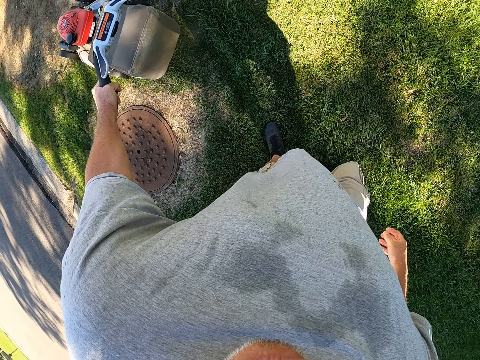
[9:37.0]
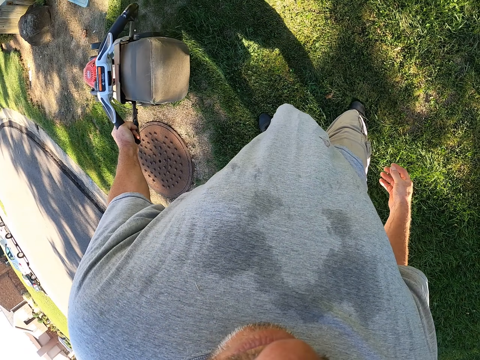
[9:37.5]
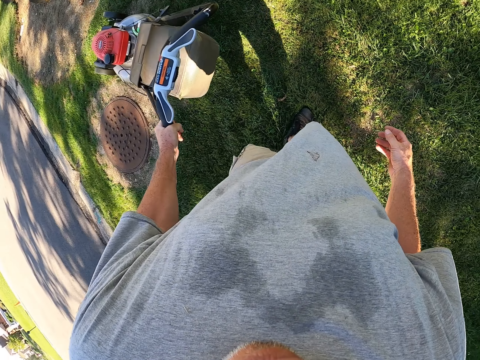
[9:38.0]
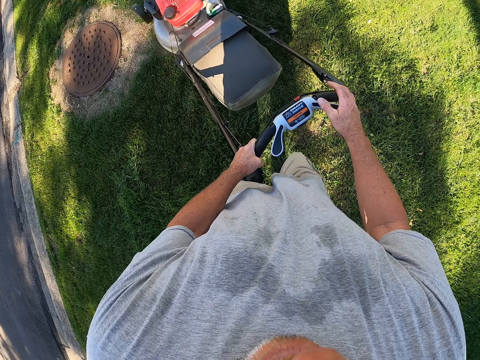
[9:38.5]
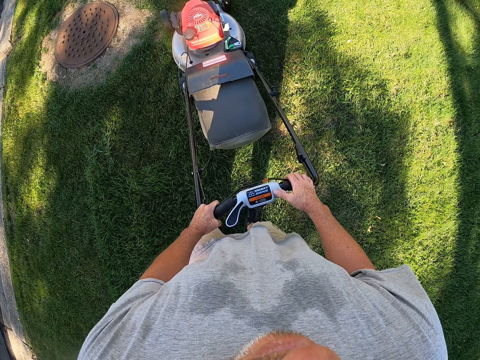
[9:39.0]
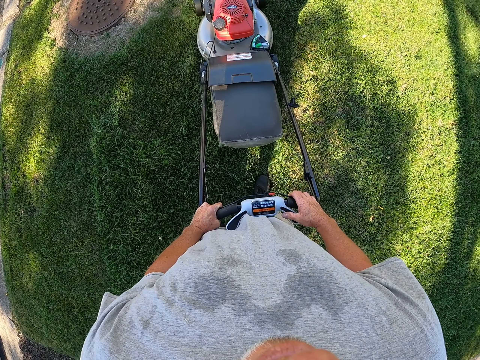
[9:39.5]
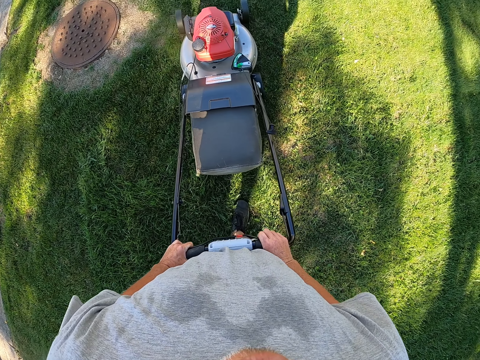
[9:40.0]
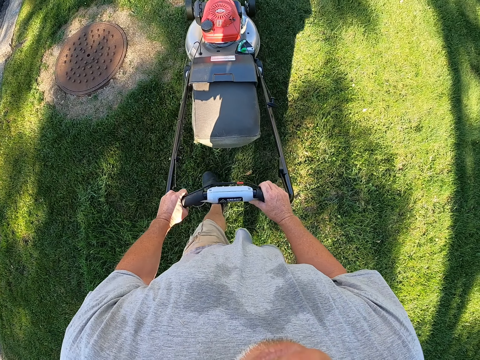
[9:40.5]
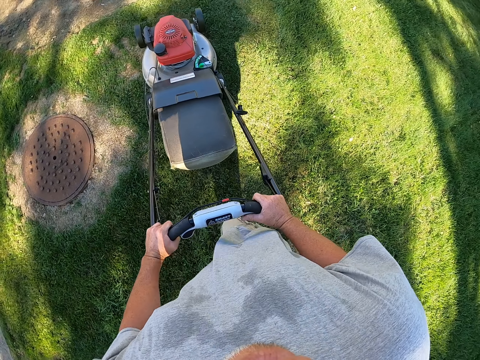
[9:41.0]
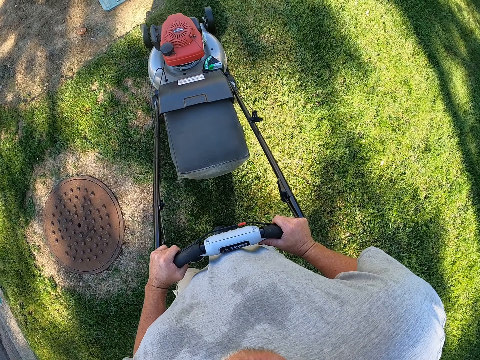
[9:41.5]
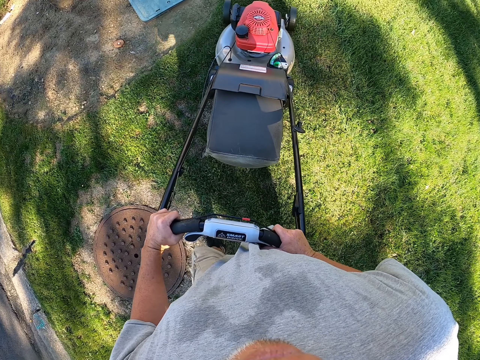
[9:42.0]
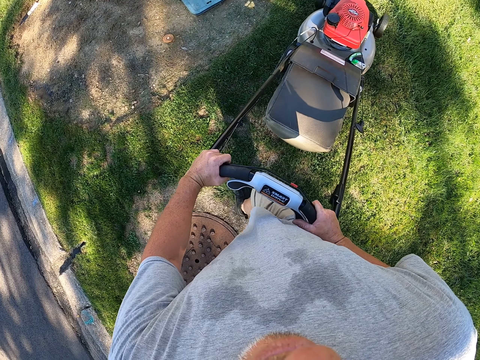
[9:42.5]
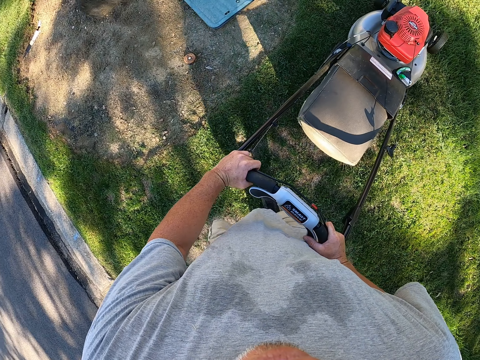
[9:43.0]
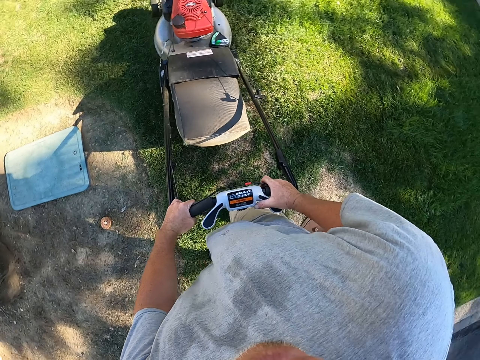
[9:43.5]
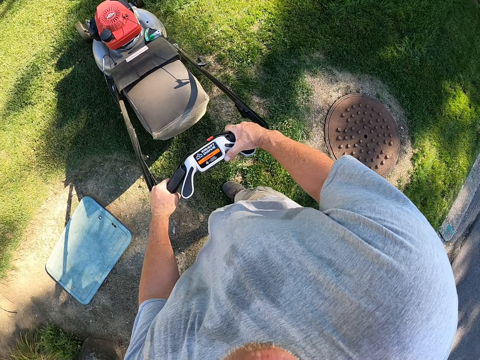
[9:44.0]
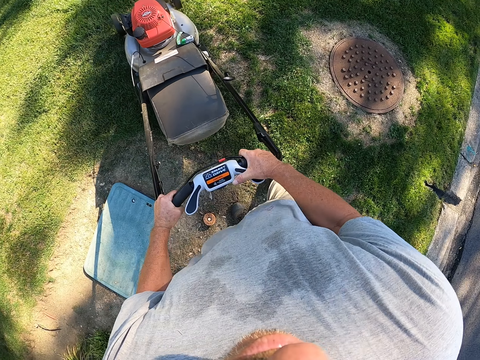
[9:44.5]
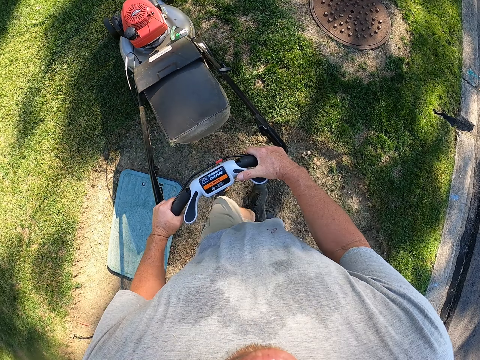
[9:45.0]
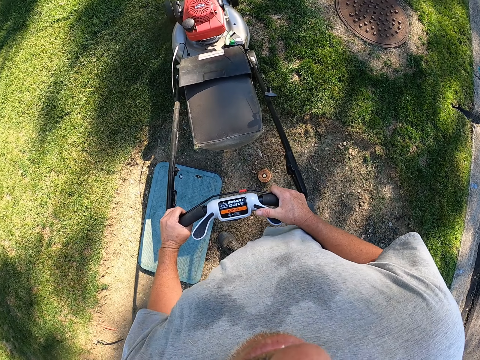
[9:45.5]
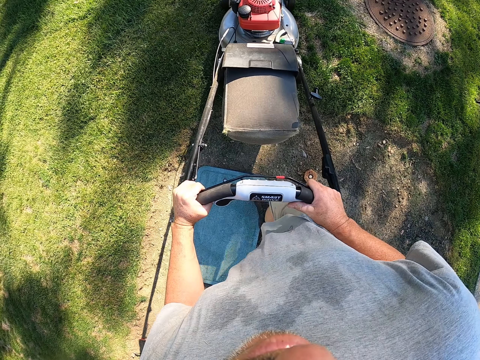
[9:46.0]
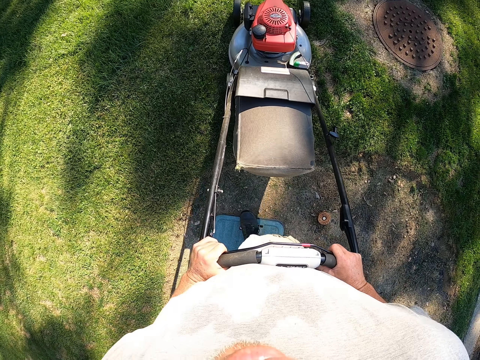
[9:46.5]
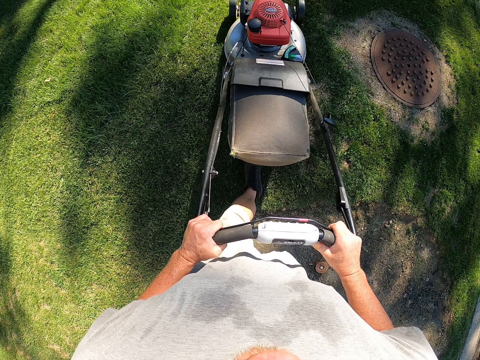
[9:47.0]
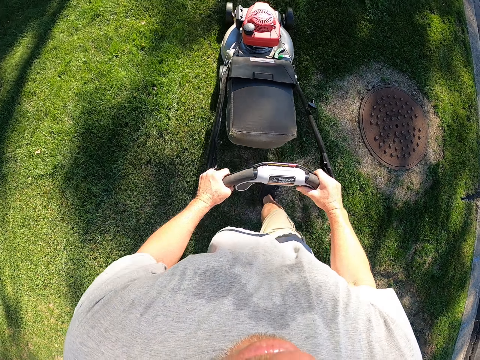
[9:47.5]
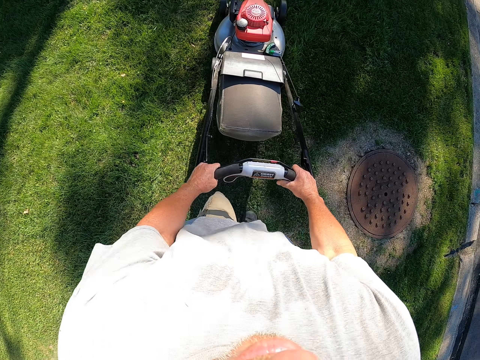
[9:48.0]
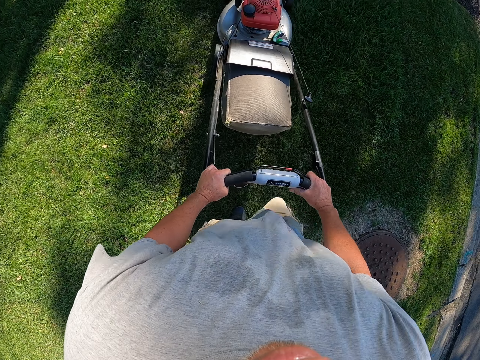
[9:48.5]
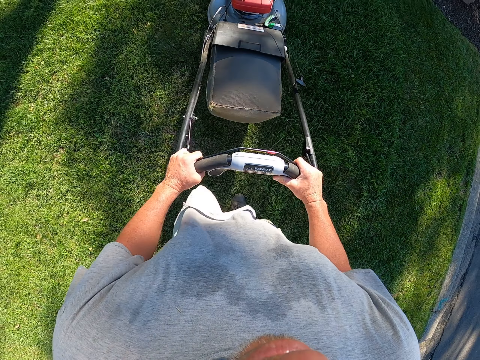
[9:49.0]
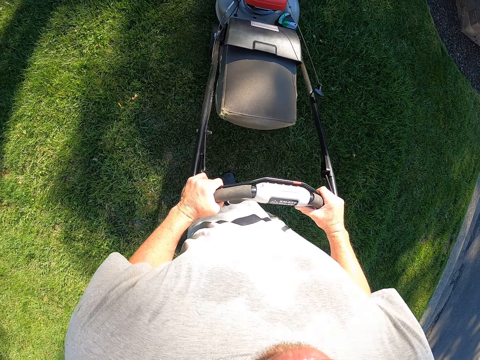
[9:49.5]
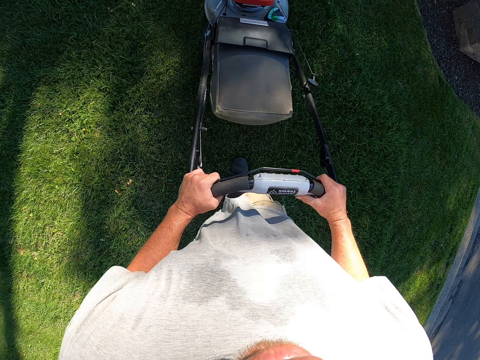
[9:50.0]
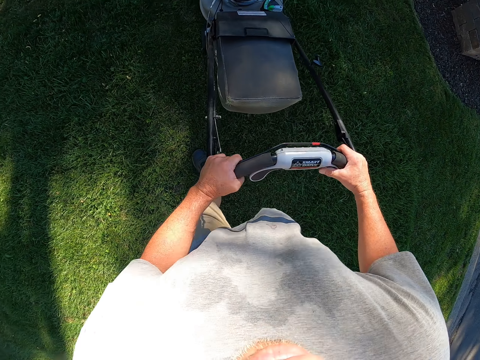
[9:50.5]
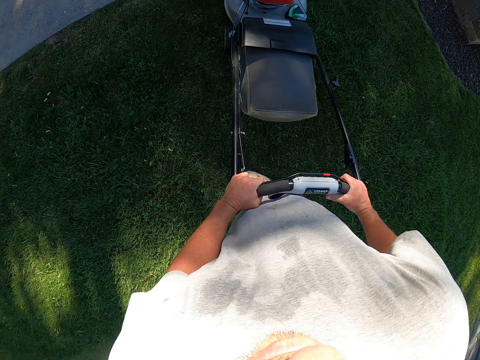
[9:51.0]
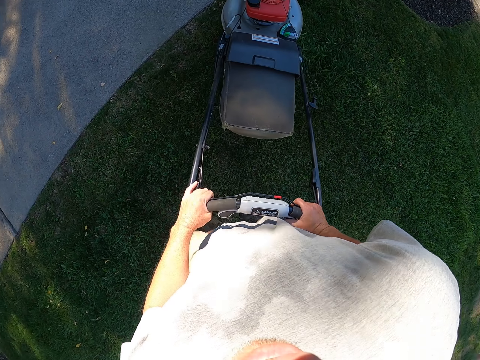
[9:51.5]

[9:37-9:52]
The camera wearer moves the lawnmower in reverse direction. They trim grass on the compound. They move the lawnmower in reverse direction. They trim grass on the compound.

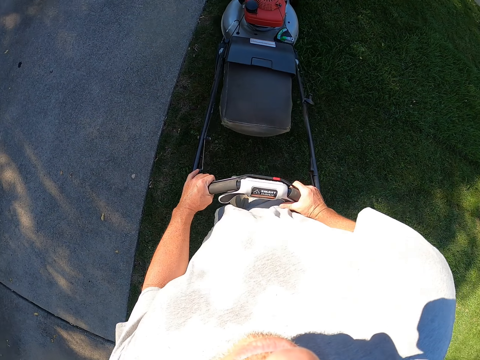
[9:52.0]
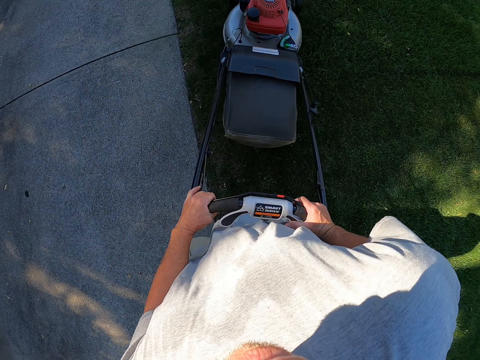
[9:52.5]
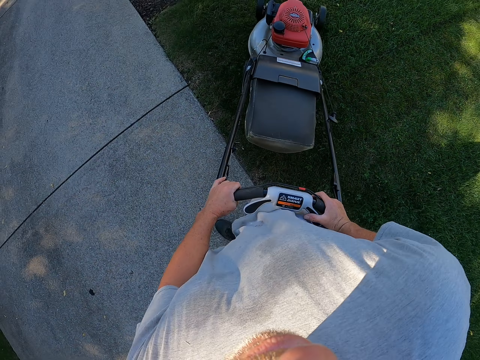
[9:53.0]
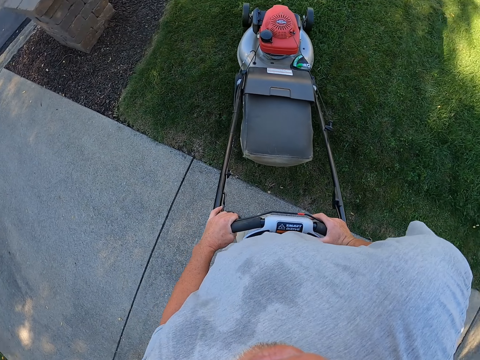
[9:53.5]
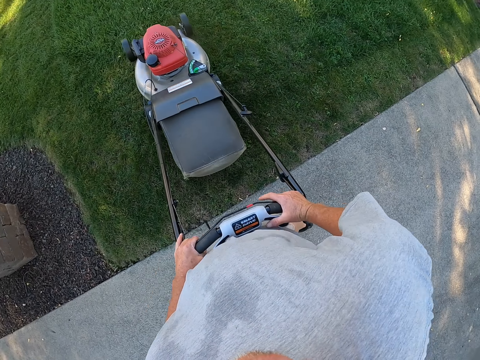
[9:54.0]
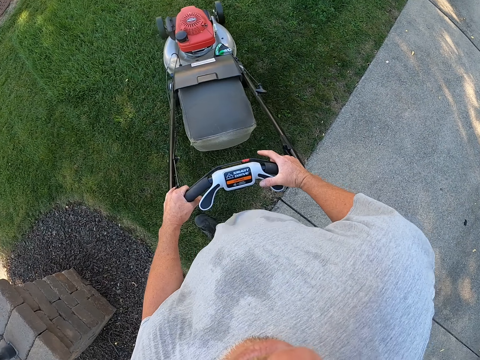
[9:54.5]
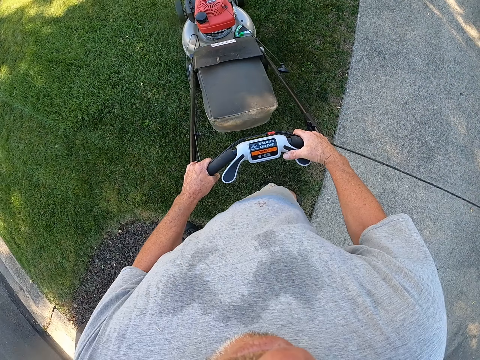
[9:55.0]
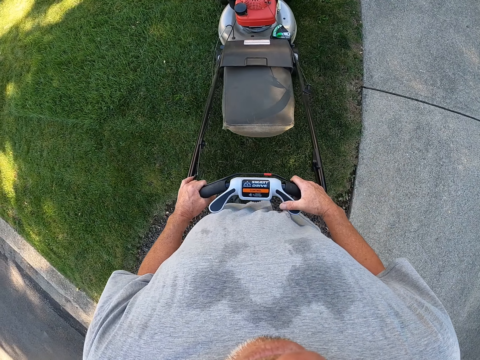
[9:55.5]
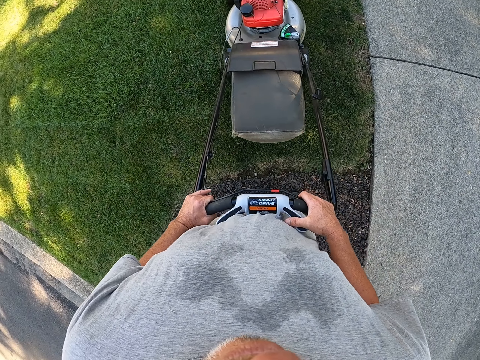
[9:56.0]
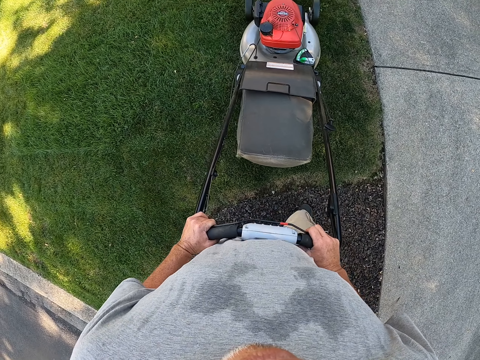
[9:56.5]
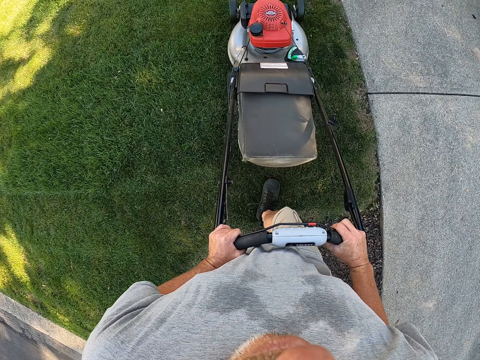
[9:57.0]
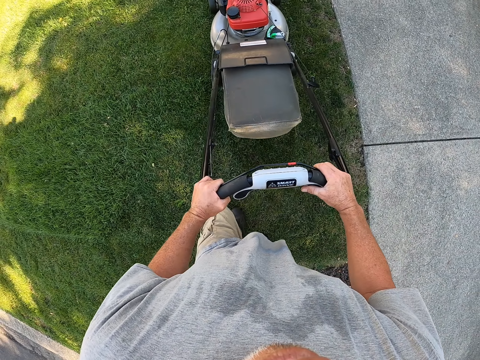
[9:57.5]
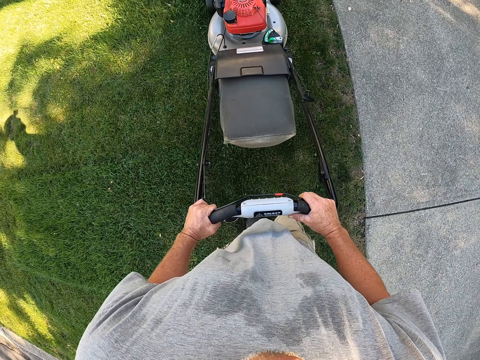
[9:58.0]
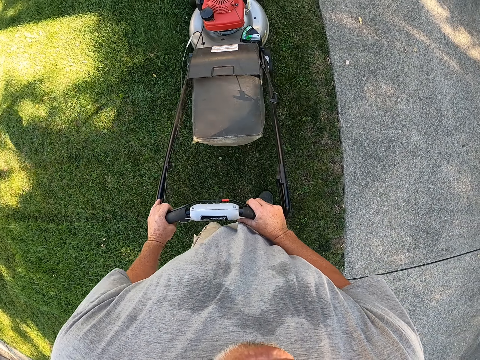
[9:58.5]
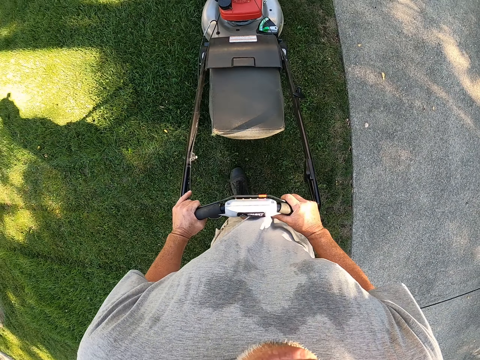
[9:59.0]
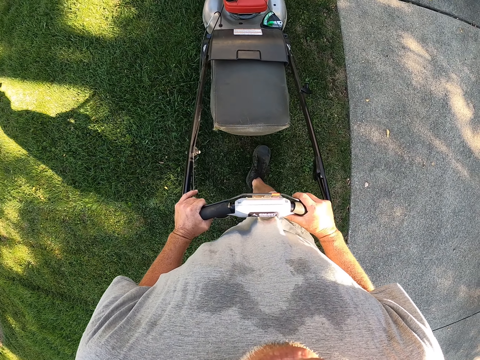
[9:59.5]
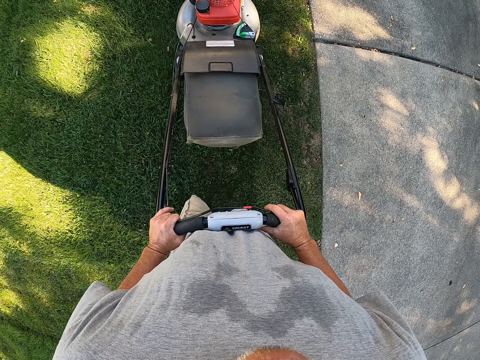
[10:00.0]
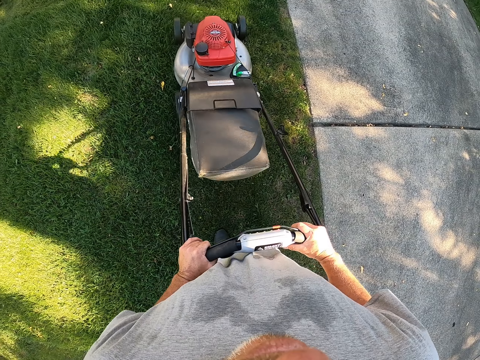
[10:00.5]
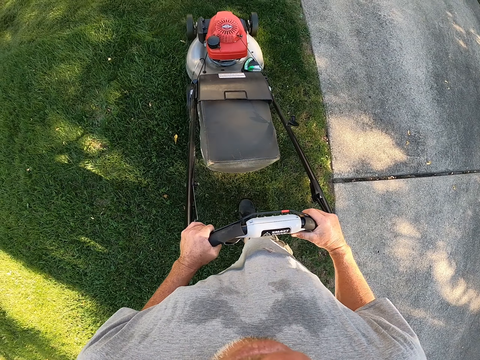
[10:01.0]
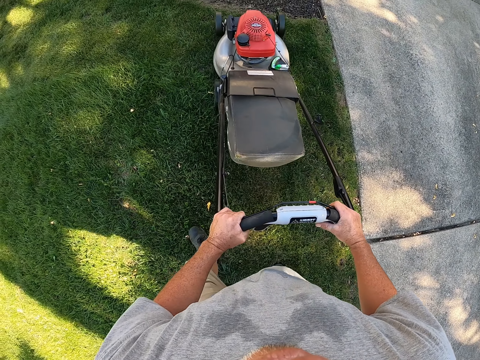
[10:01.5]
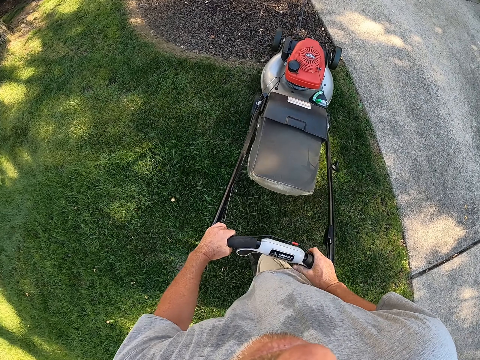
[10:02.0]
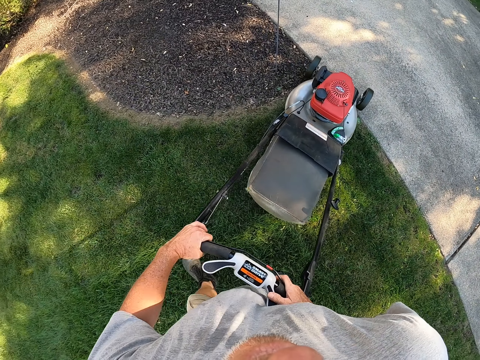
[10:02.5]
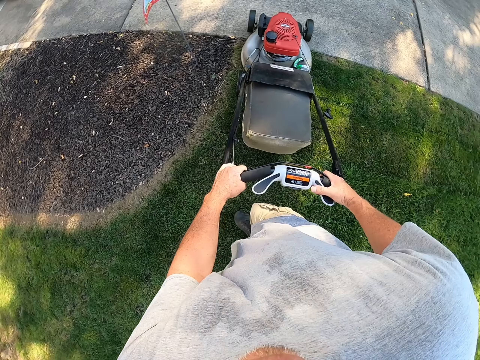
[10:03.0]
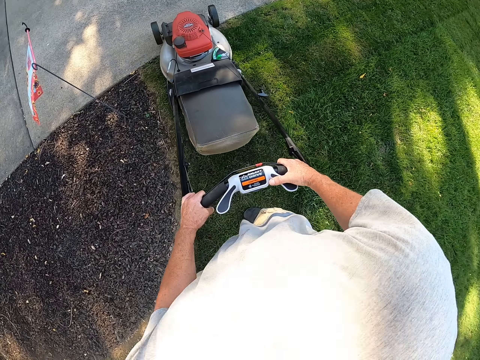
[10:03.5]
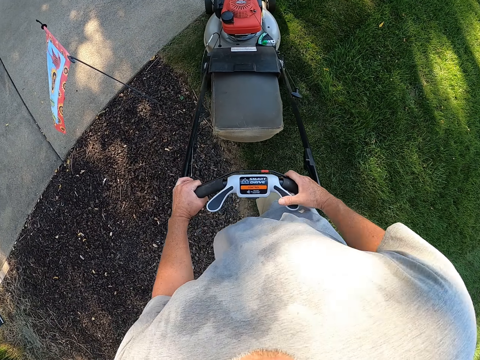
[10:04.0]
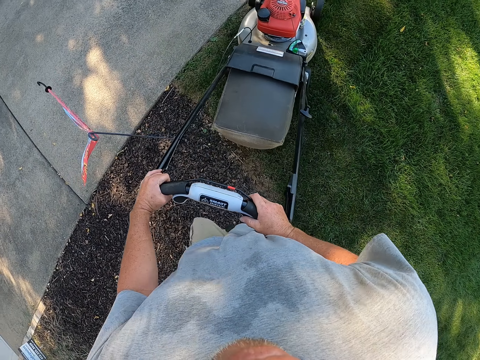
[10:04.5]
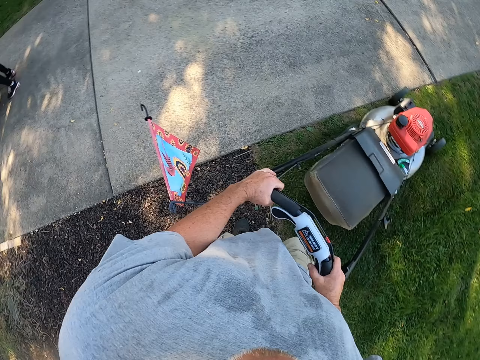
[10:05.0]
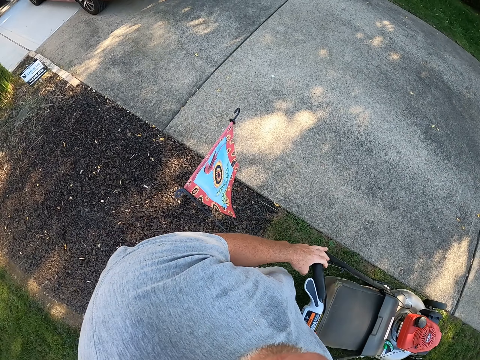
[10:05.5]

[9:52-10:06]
The camera wearer changes direction.
